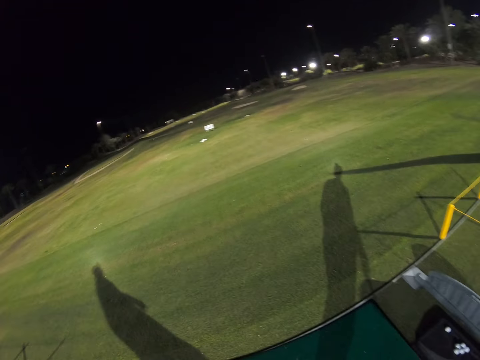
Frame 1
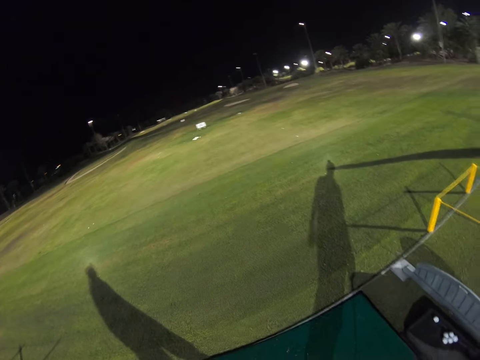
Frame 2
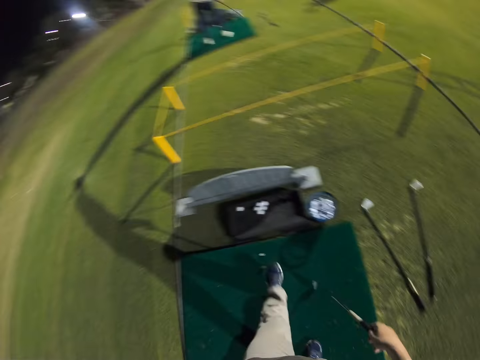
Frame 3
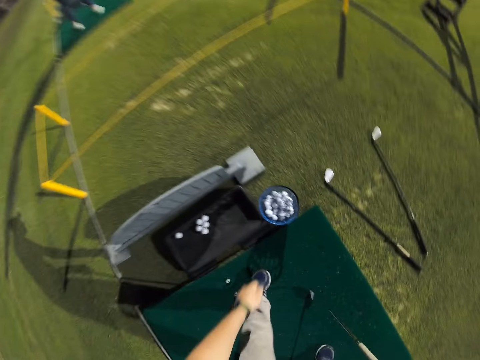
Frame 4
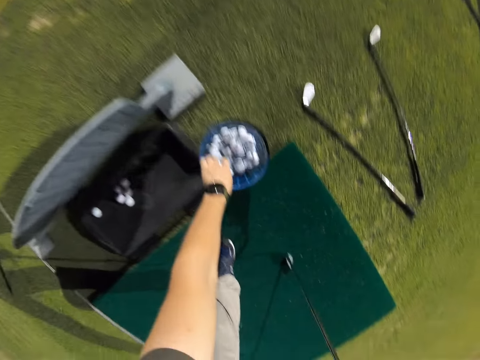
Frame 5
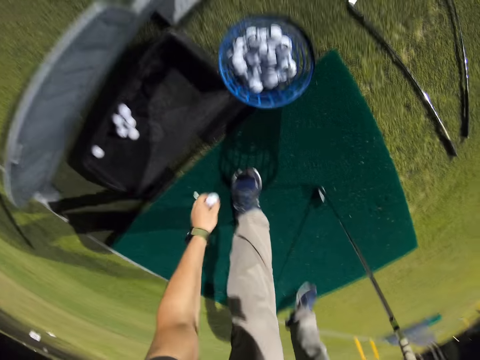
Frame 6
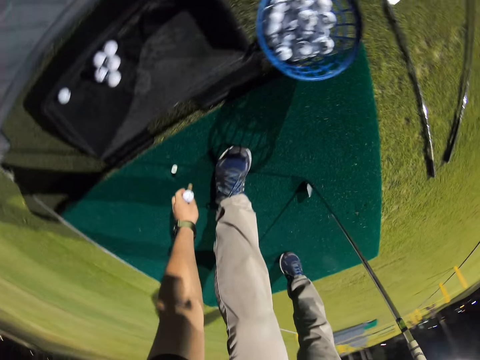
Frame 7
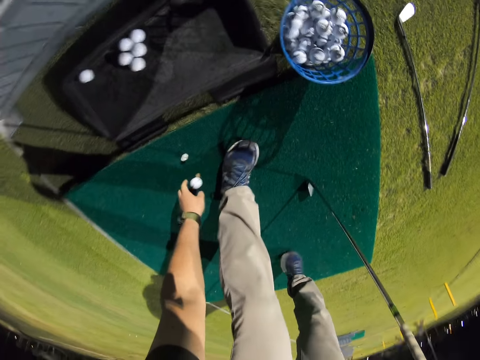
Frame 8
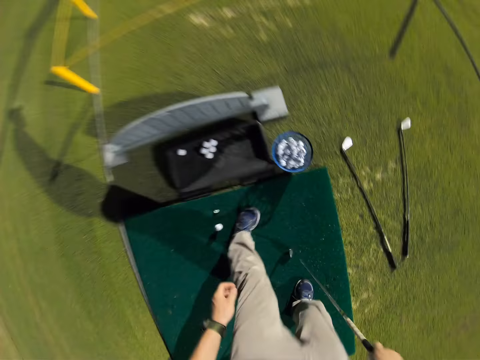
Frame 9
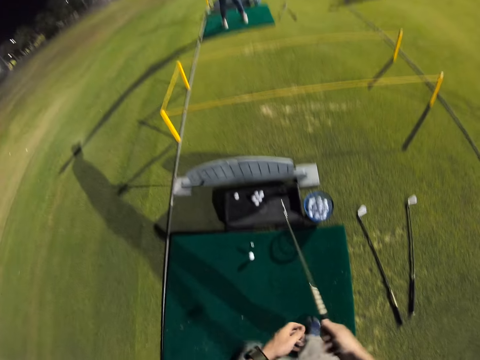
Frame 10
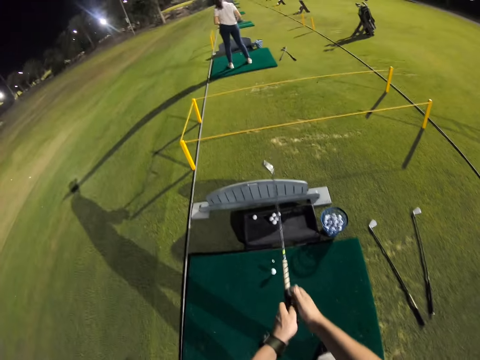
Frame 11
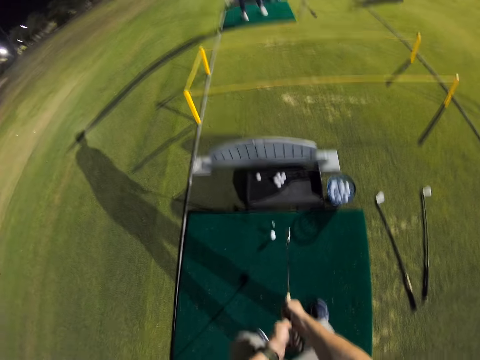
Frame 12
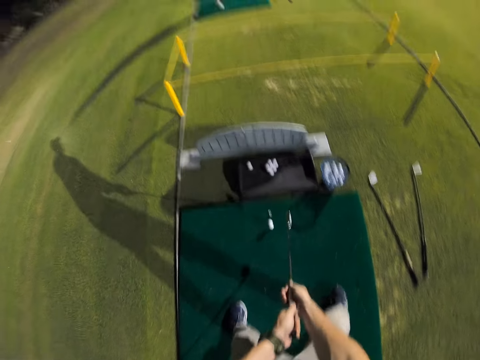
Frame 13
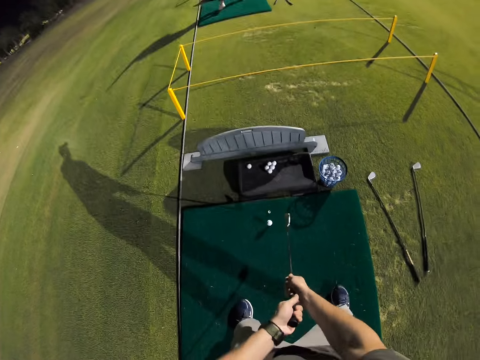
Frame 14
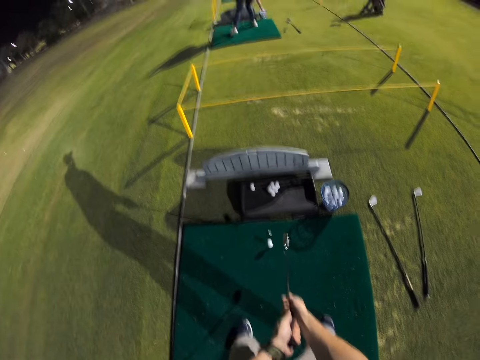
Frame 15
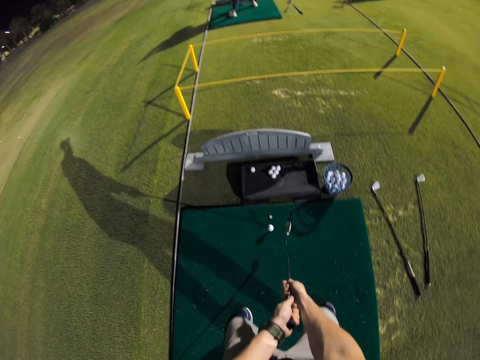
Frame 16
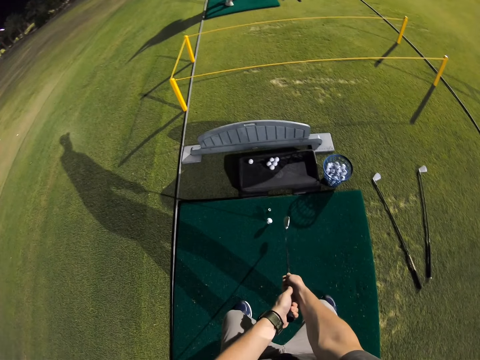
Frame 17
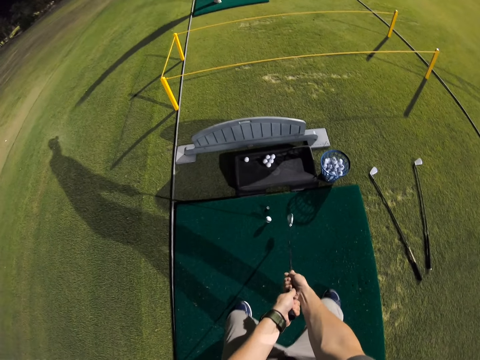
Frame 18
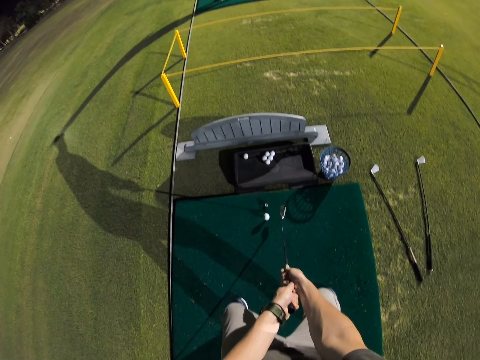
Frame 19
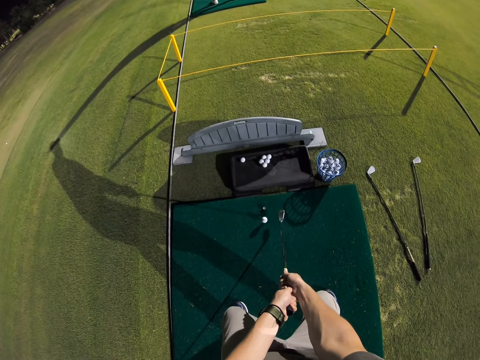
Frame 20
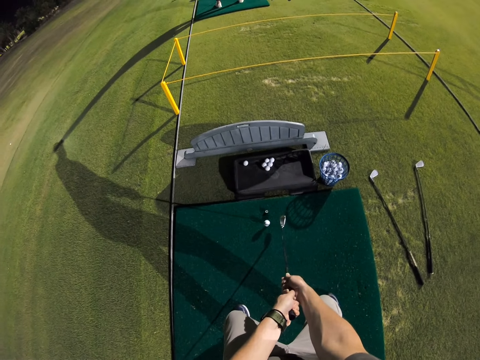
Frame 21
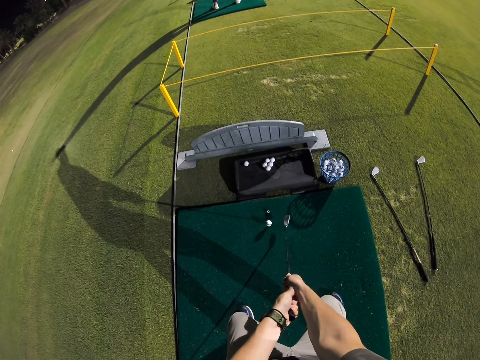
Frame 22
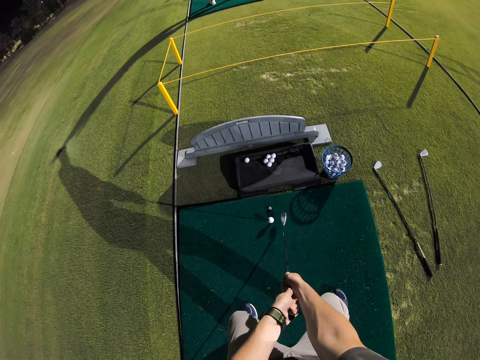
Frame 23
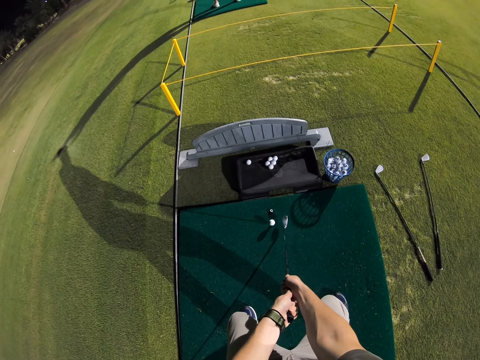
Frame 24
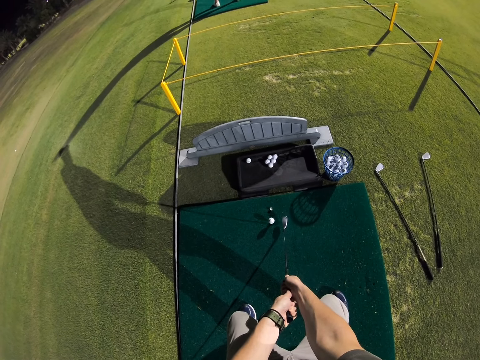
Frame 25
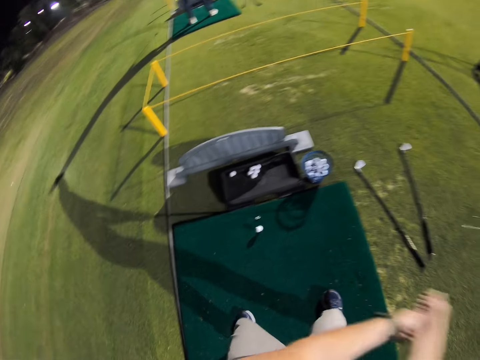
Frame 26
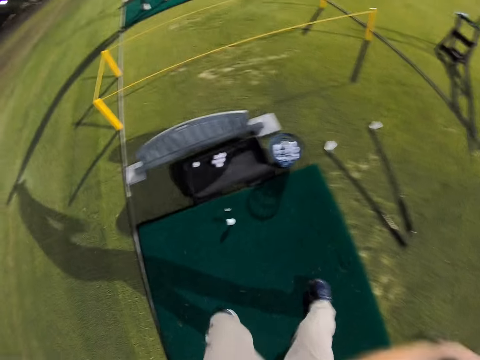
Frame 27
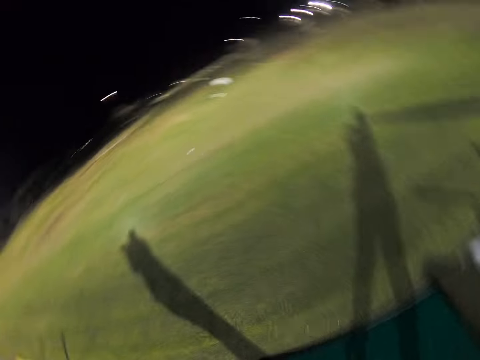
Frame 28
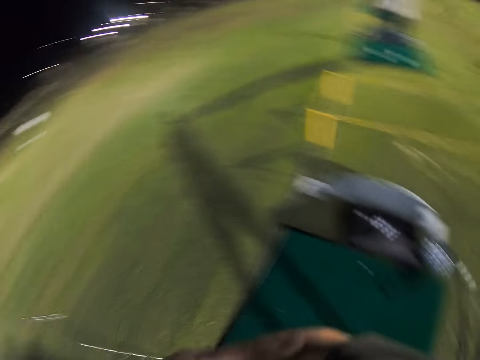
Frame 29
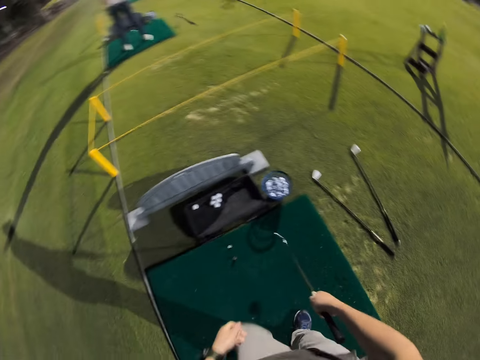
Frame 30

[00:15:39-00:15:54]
The camera wearer moves around. They pick up the hockey ball. They put the hockey ball down. They lift the hockey stick, lower the hockey stick and squat down. They position the hockey ball. They hit the hockey ball.

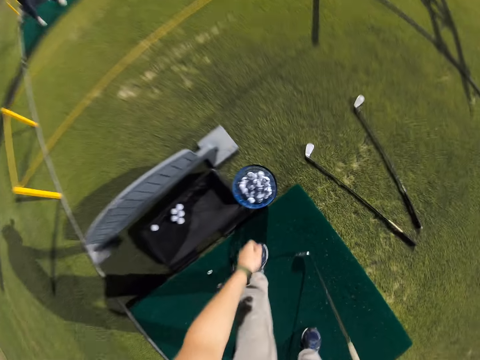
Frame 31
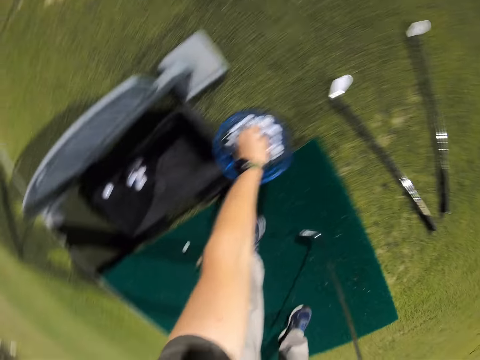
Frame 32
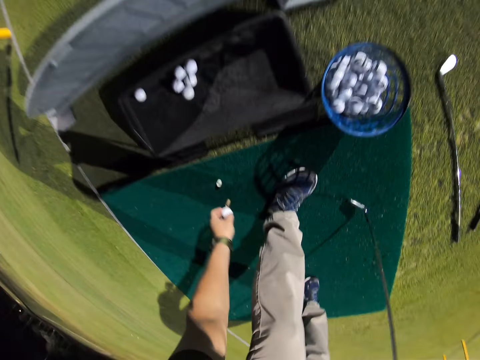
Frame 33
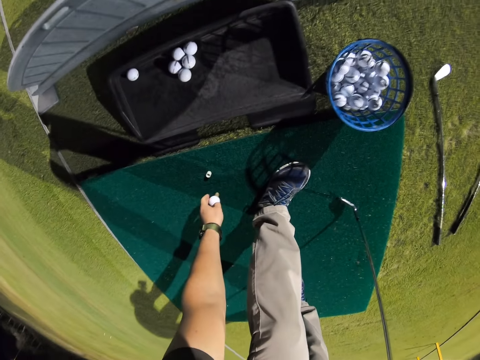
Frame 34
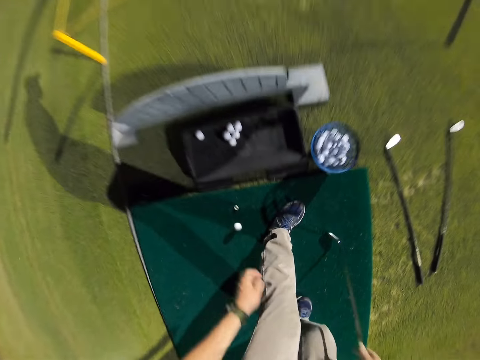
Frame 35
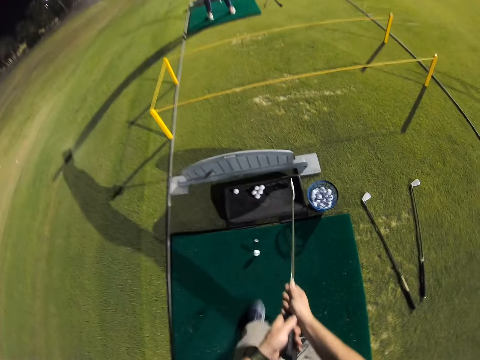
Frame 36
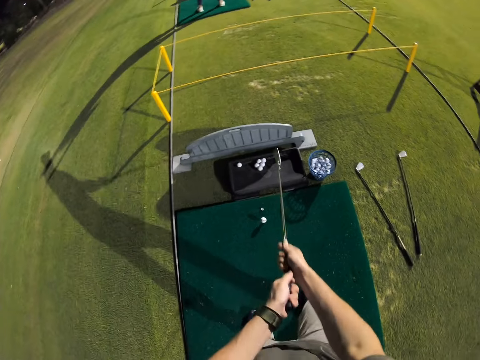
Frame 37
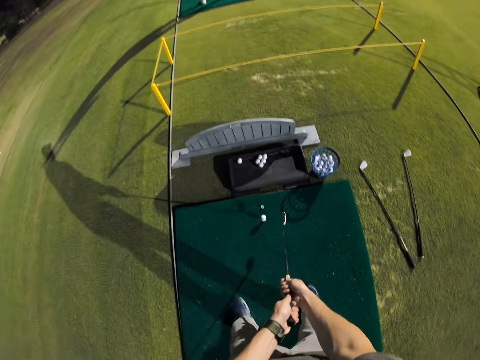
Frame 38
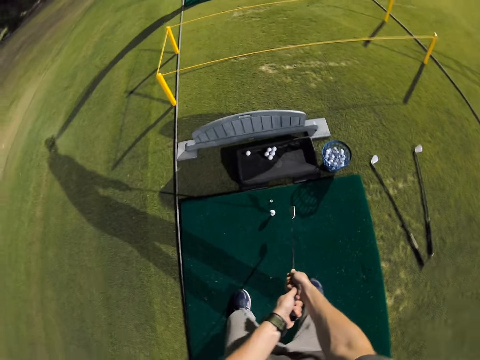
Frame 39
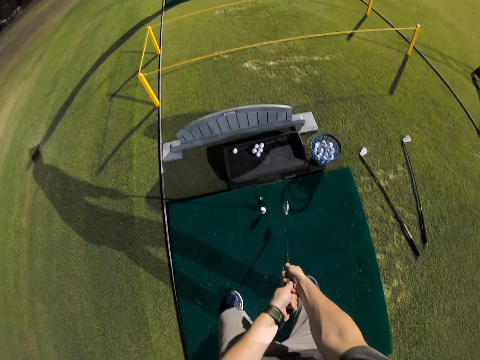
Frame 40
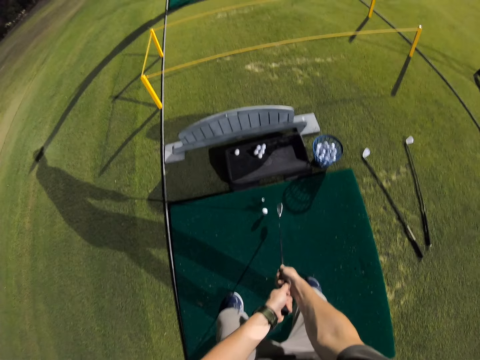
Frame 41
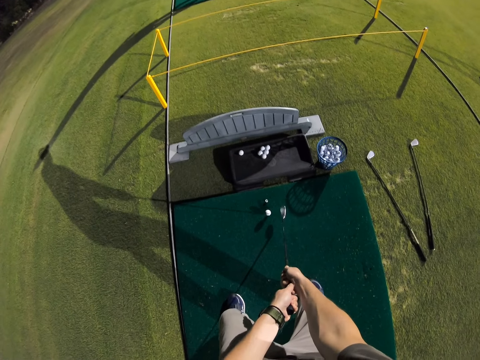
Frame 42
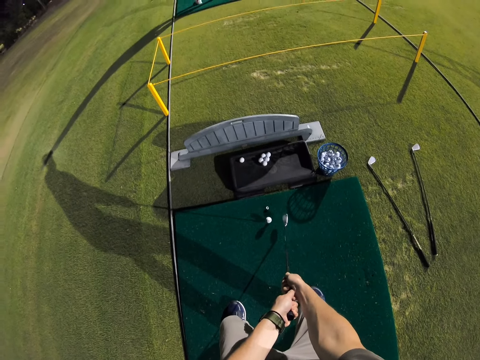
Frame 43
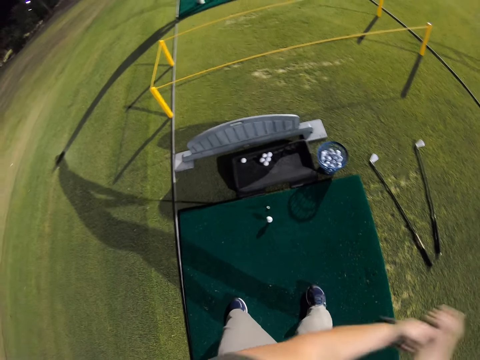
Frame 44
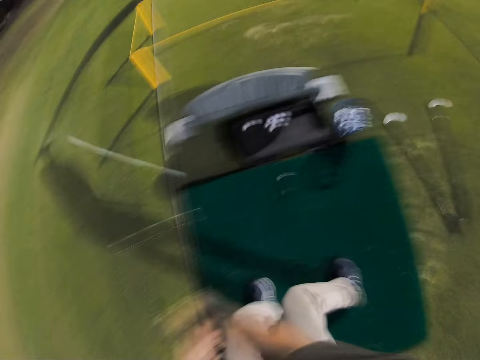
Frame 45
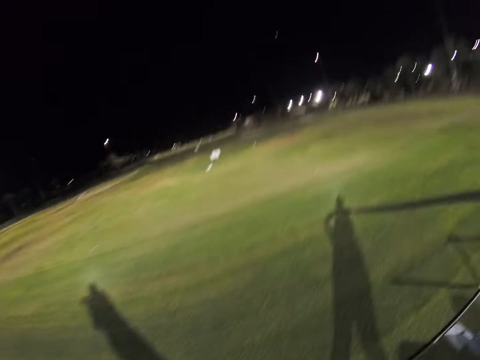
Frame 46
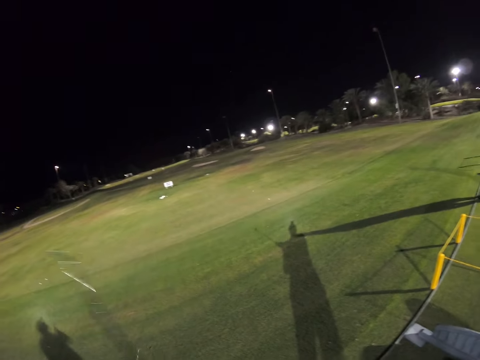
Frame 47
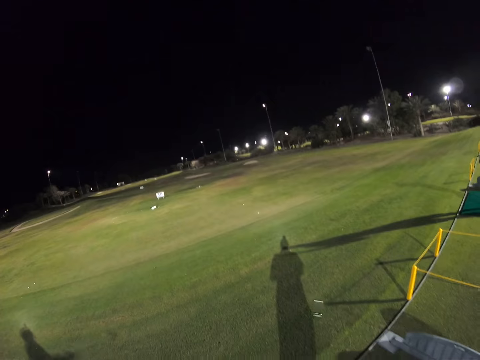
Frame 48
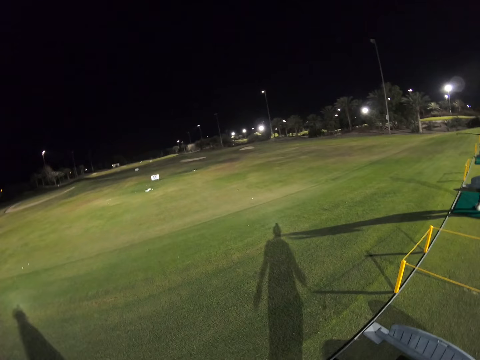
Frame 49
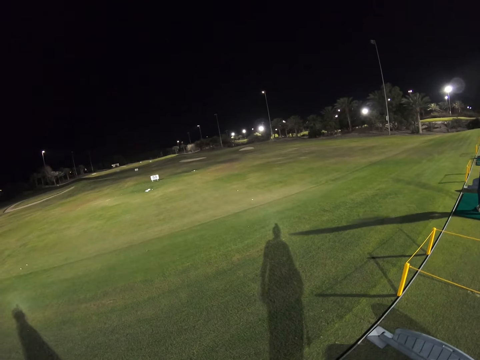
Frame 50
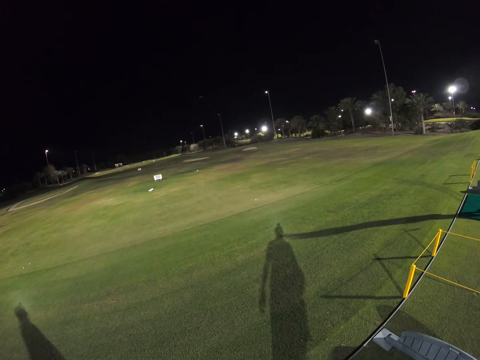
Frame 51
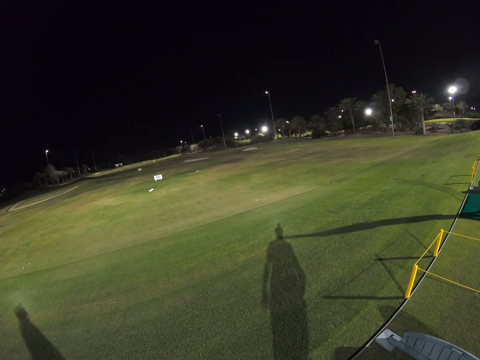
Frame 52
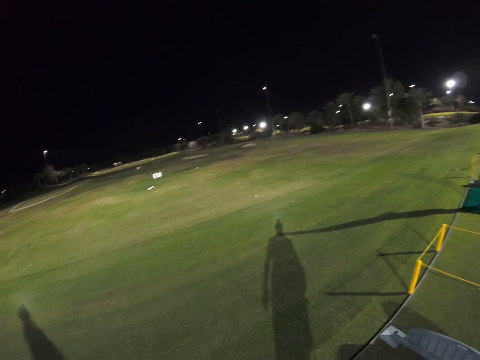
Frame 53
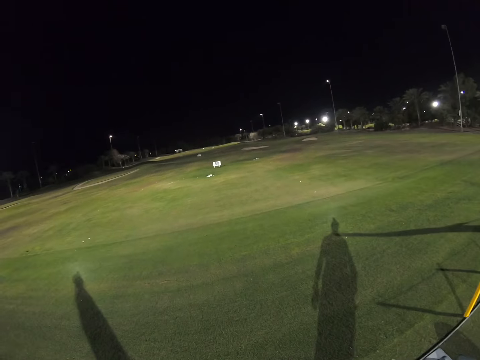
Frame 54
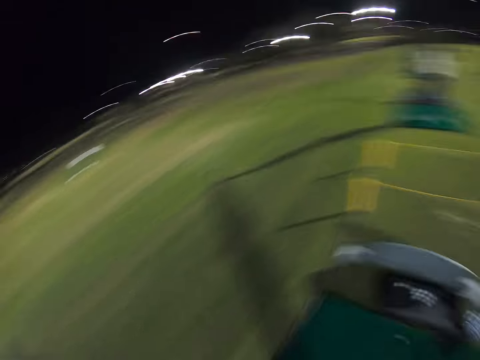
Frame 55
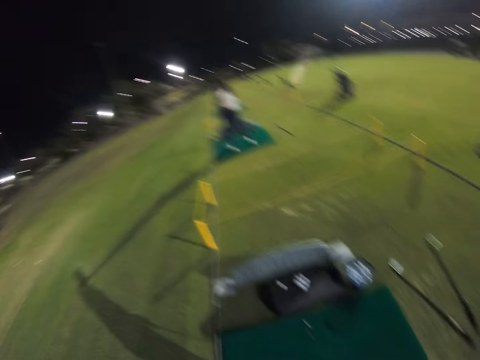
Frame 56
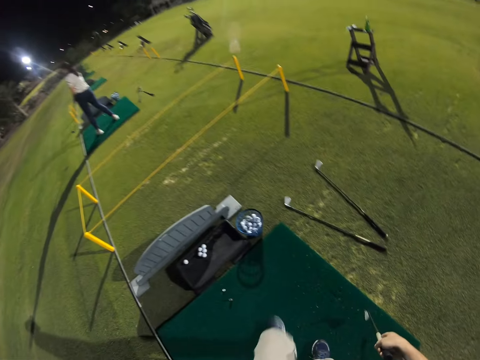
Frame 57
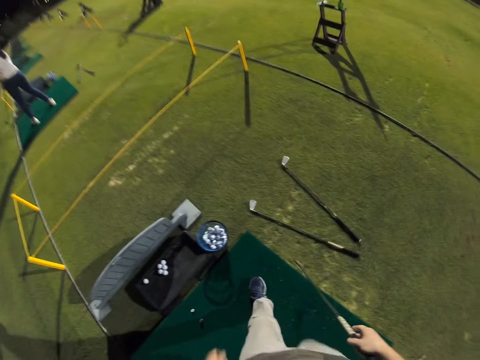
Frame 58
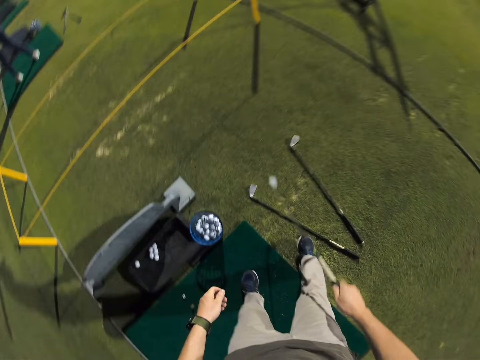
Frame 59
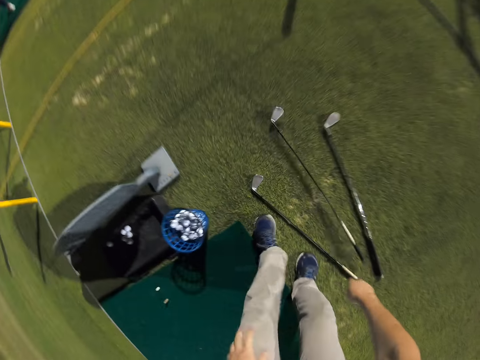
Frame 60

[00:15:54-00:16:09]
The camera wearer moves around. They pick up the hockey ball. They put the hockey ball down. They lift the hockey stick, lower the hockey stick and squat down. They hit the hockey ball. They look to the other side. A woman kicks the ball. The camera wearer moves around.
